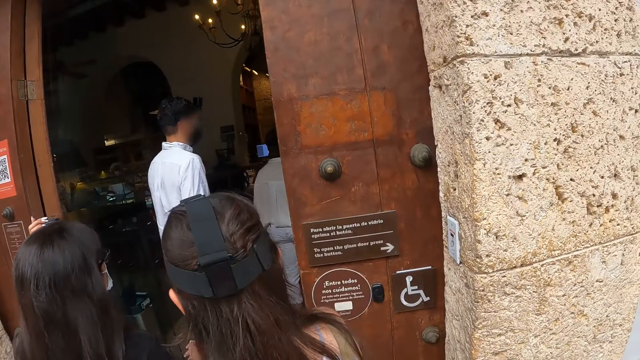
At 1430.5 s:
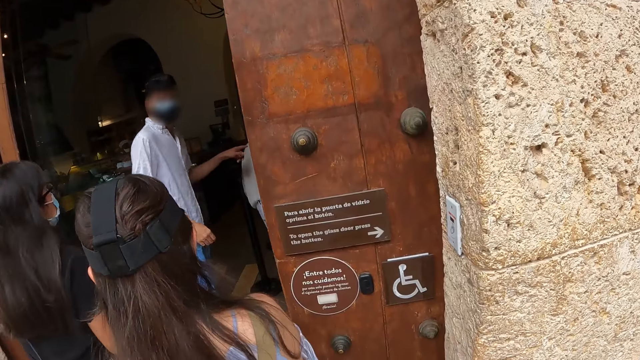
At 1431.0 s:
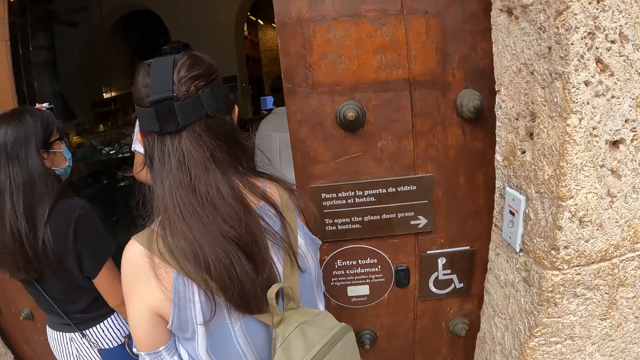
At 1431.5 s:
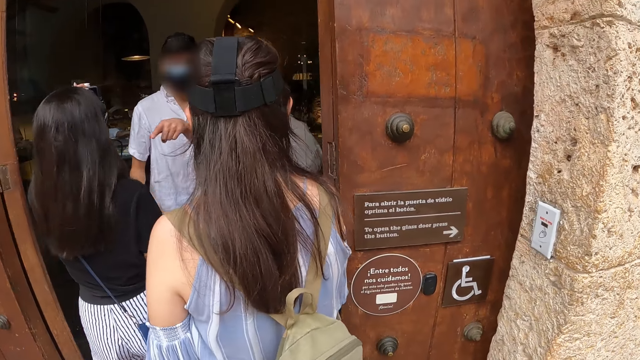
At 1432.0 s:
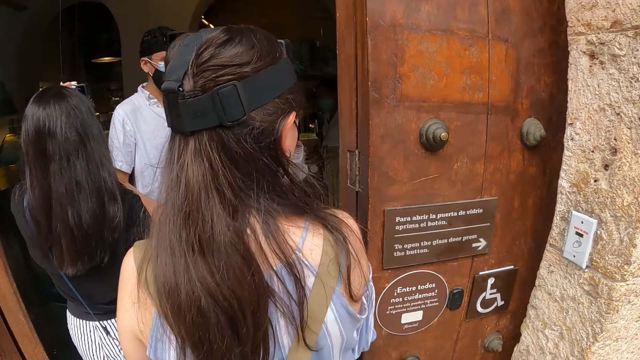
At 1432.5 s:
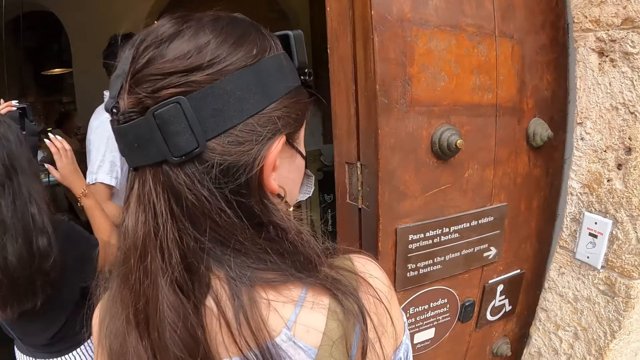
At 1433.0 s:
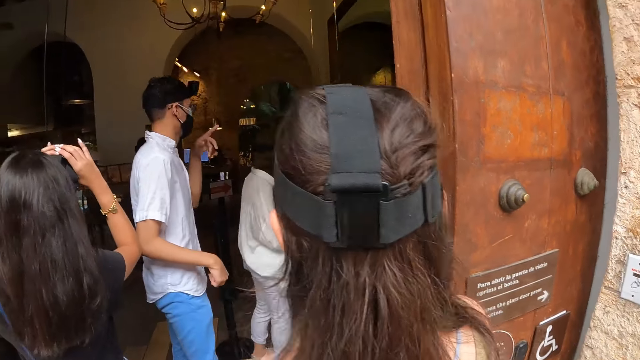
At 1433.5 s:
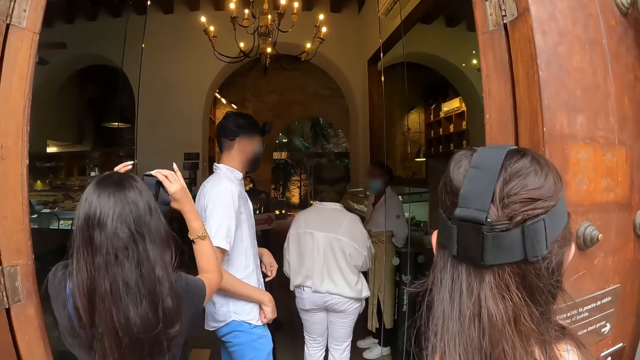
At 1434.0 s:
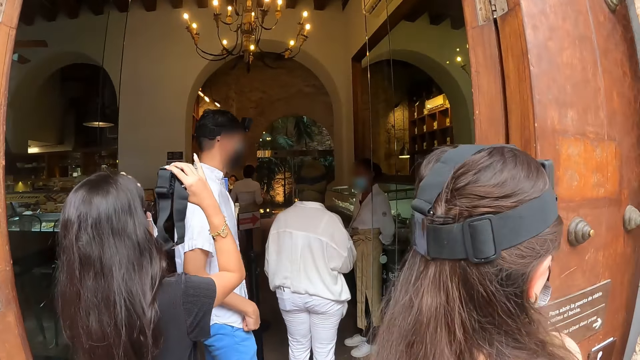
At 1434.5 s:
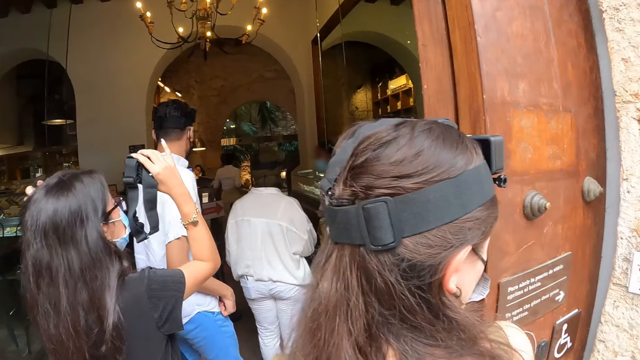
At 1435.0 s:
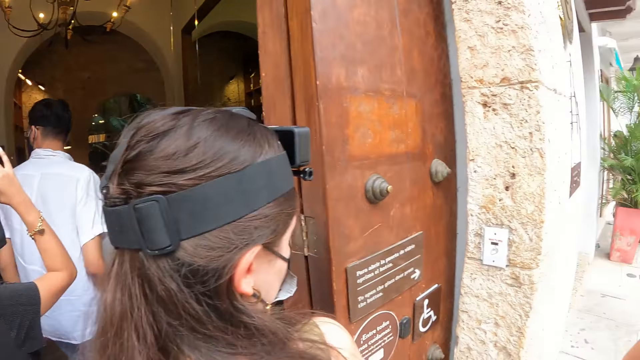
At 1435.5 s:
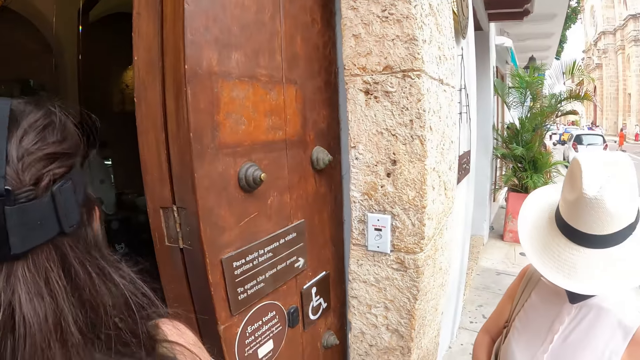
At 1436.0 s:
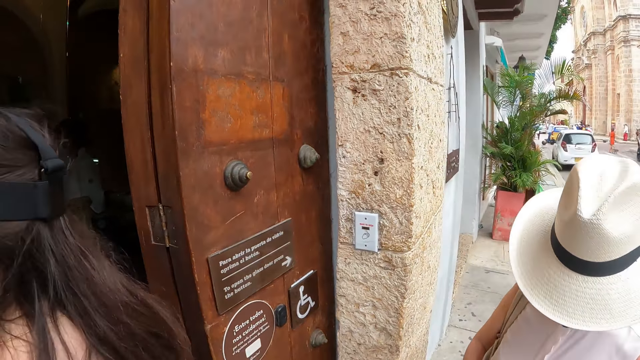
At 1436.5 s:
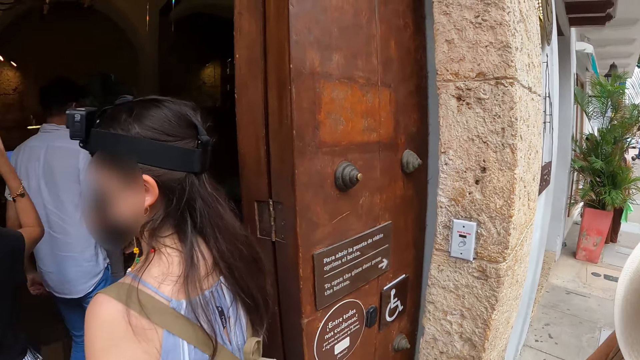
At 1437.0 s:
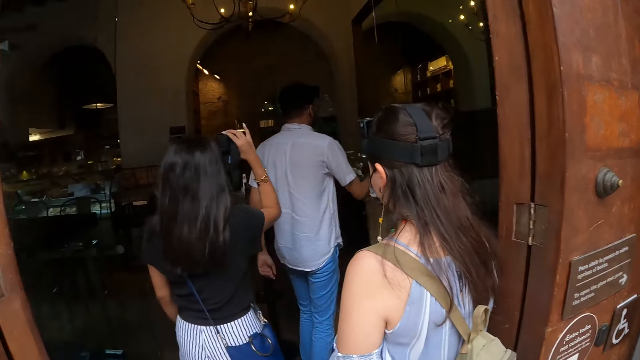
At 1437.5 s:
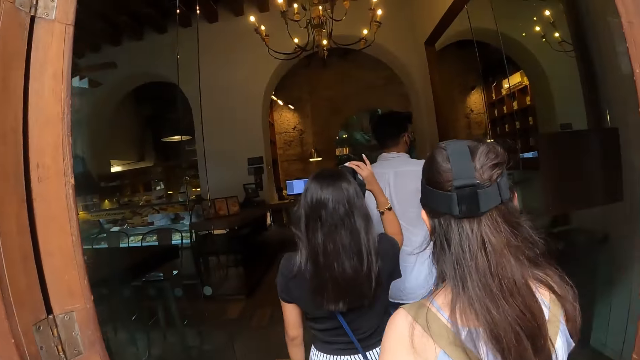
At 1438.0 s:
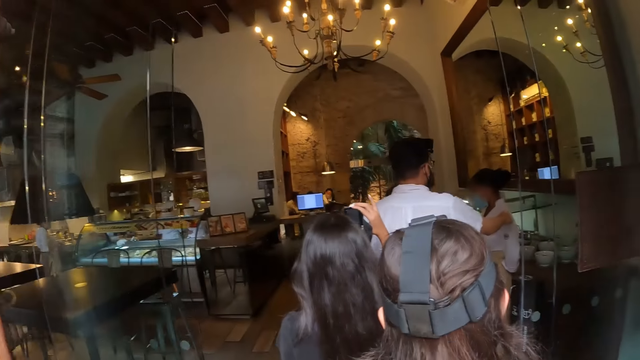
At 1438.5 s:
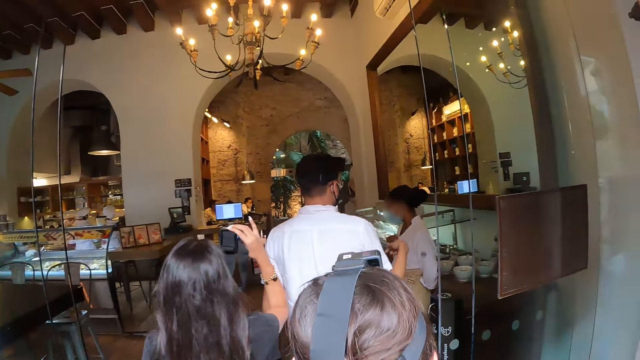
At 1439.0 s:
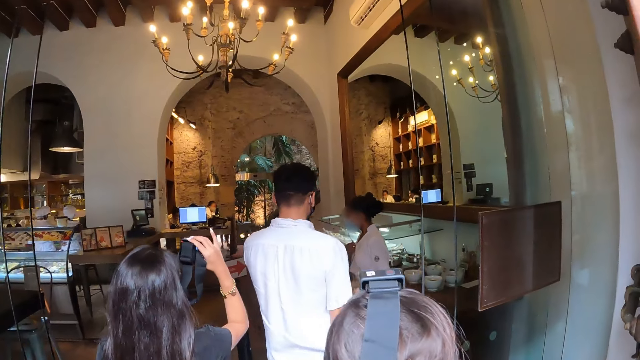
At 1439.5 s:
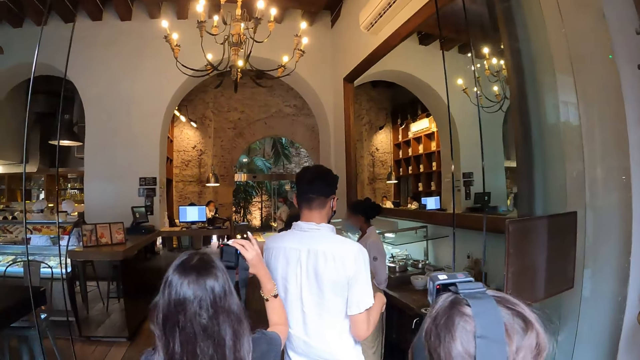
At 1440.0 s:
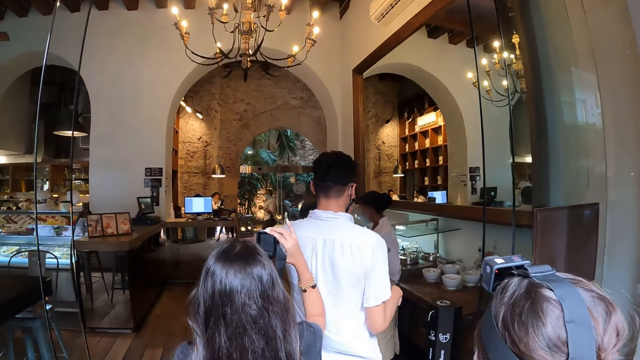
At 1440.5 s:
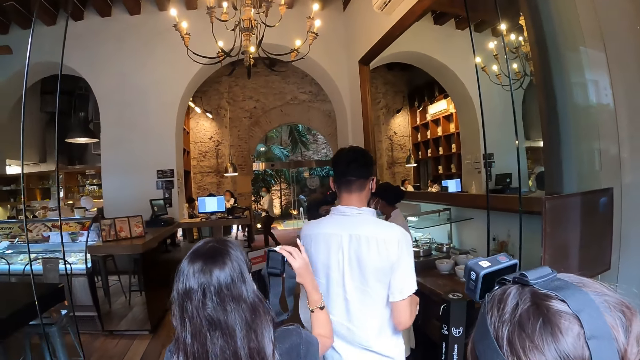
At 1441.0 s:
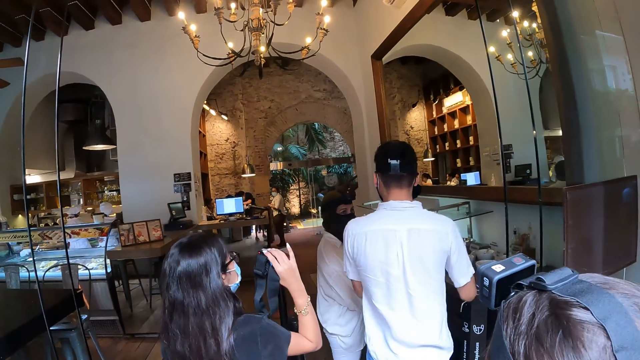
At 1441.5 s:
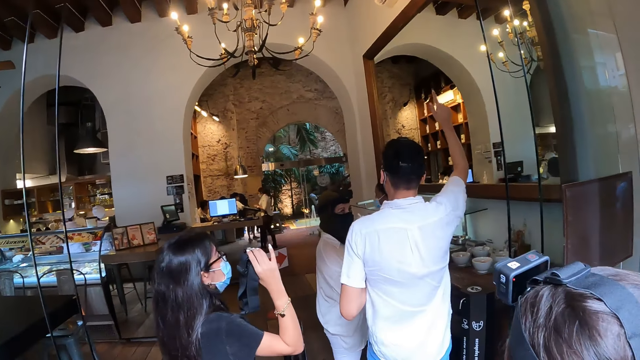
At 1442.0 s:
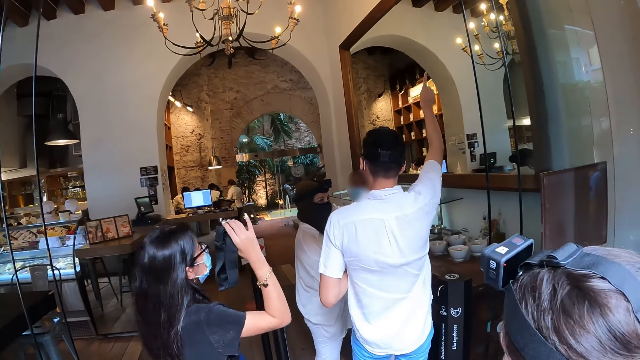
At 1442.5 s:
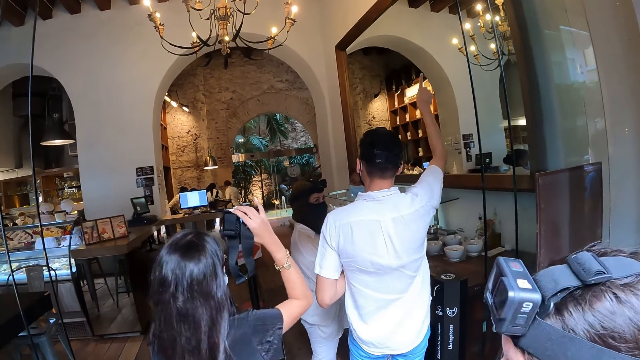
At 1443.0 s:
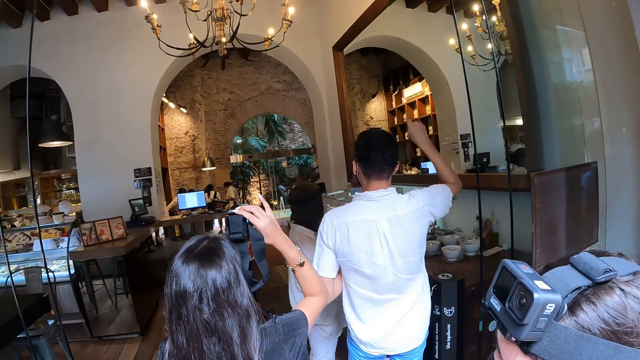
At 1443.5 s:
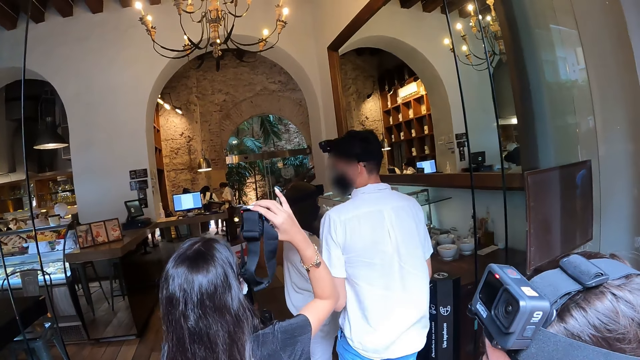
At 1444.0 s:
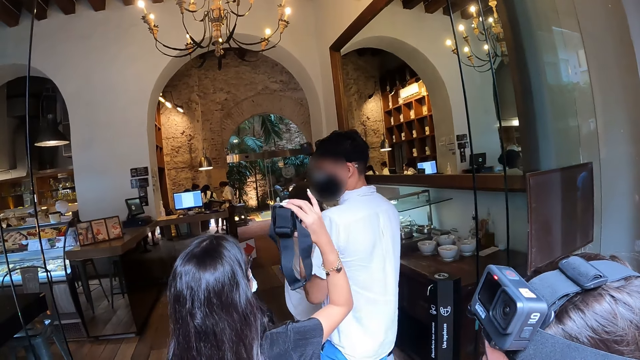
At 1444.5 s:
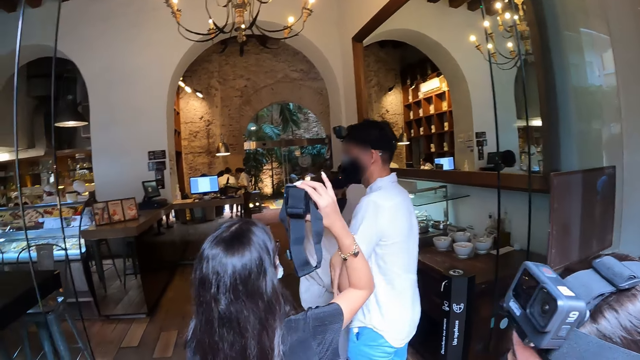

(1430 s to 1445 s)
A man talks with people. The woman holds the camera with her right hand. The woman touches her hair with her left hand. The camera wearer looks around. They enter a restaurant with the man, another woman, a third woman, and the first woman. They stand behind people. The man talks to the third woman.

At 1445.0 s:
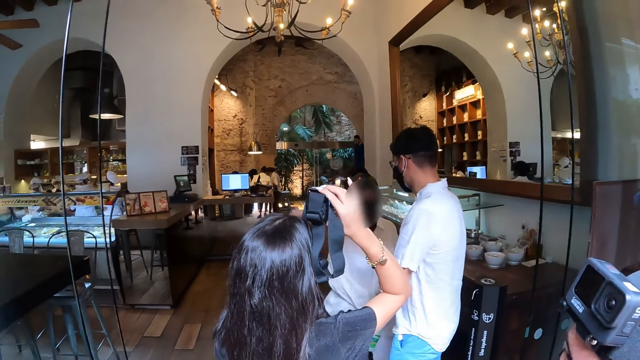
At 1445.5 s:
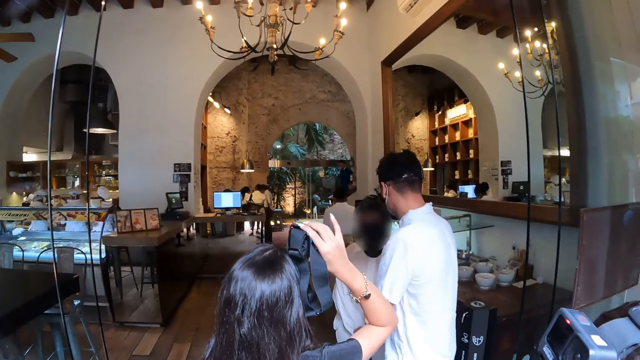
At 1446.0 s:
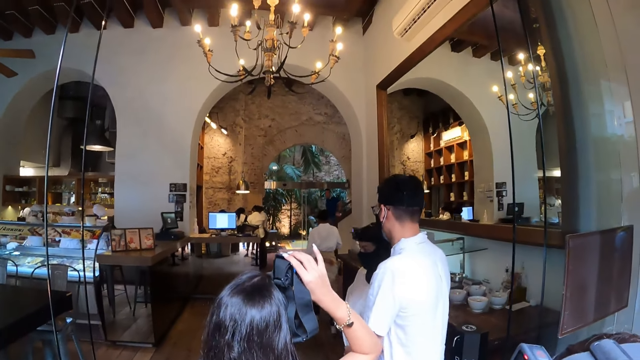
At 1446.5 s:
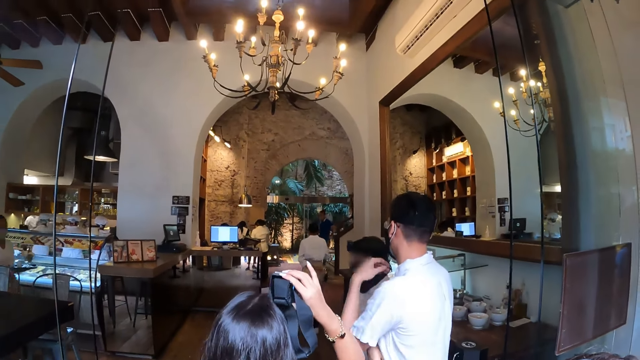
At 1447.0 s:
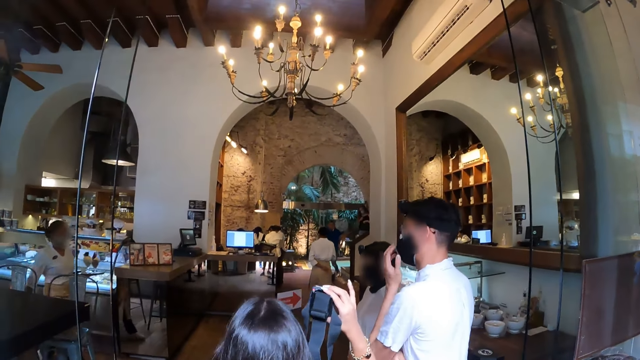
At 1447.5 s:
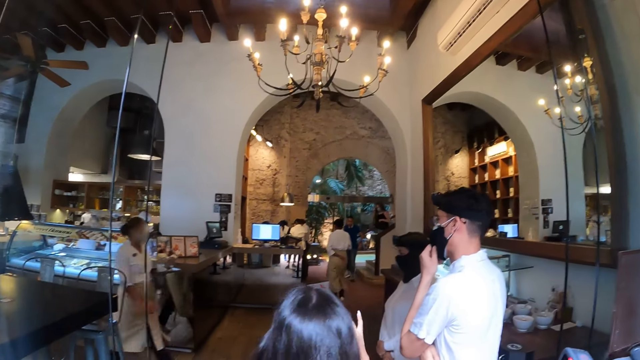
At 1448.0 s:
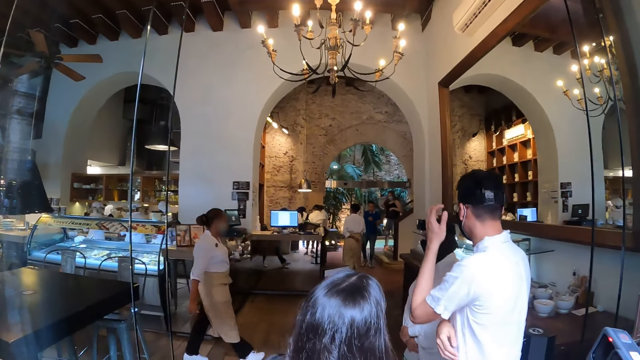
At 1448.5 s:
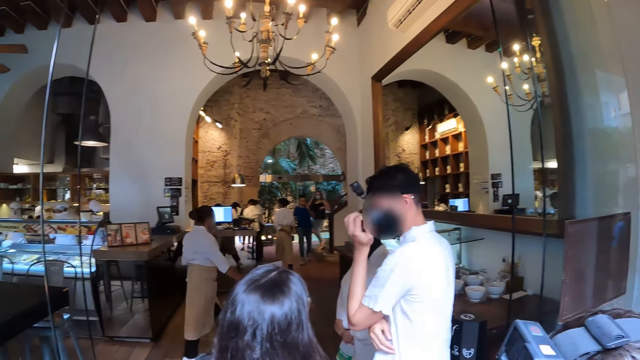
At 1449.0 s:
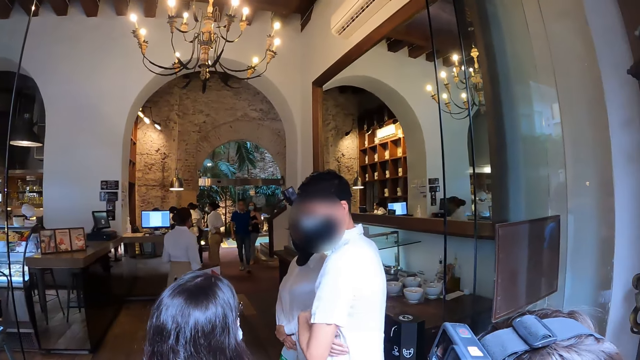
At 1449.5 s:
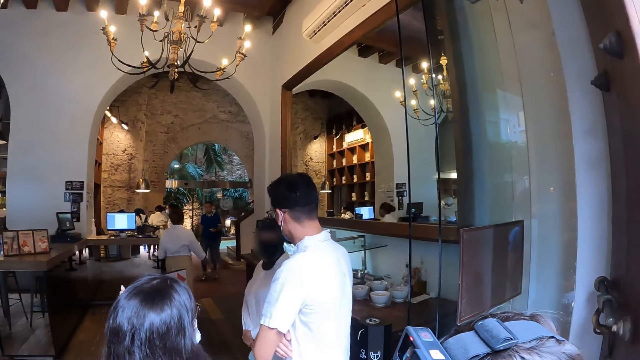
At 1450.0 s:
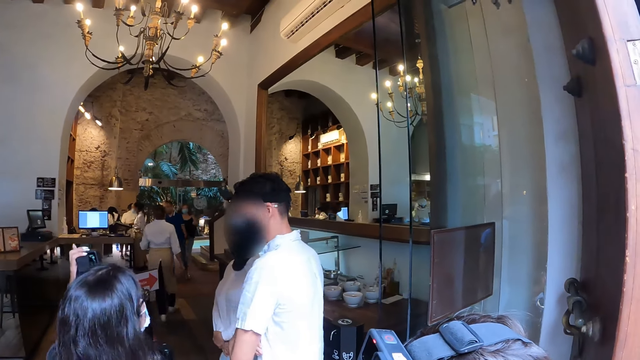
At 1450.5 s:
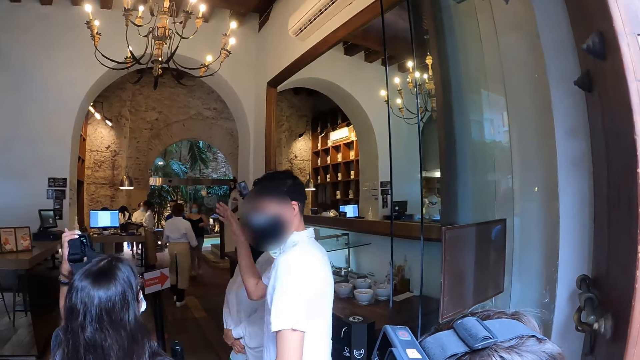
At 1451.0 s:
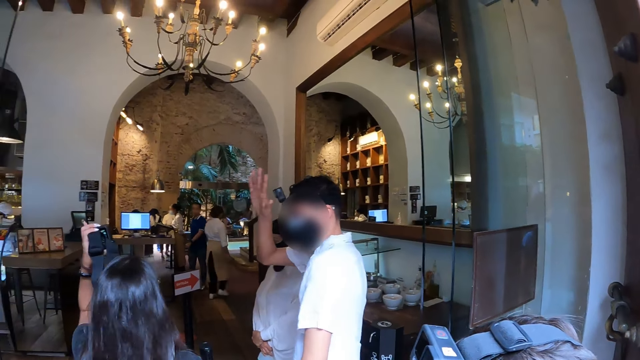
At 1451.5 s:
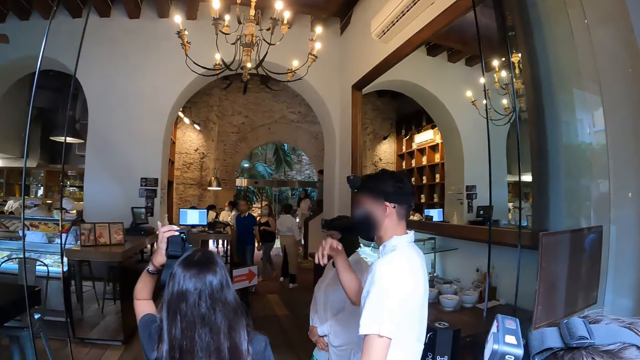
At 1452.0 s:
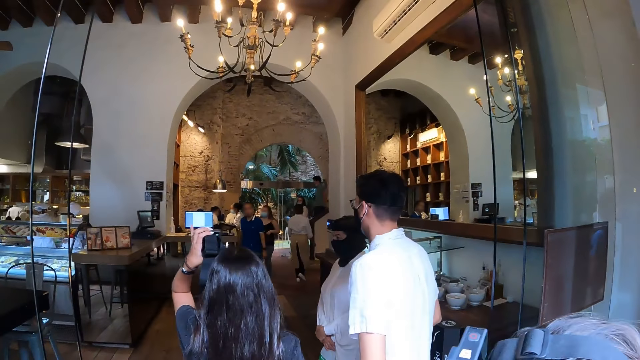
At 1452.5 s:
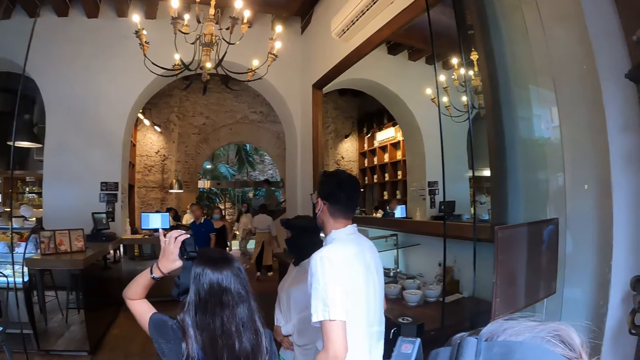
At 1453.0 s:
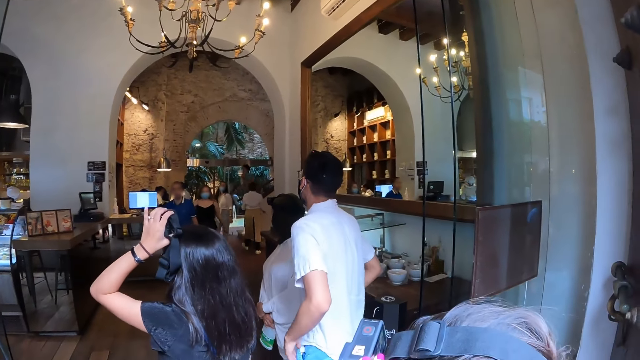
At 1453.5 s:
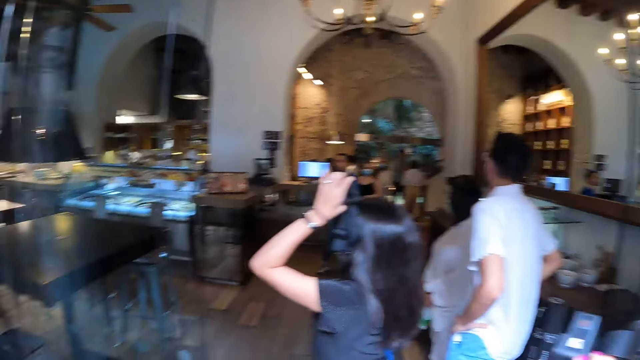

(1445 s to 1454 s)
The man touches a nose mask on his face with his left hand. The man touches his head with his left hand. The woman holds the camera with her left hand. The man talks to the woman.
